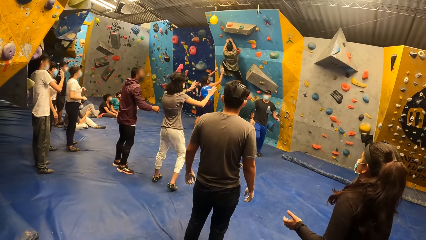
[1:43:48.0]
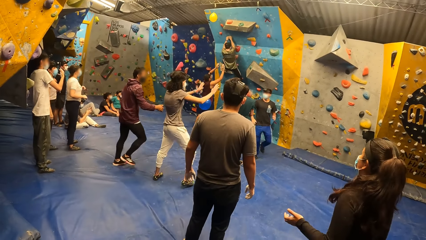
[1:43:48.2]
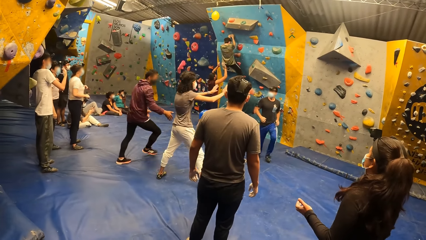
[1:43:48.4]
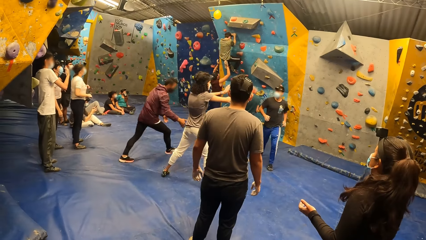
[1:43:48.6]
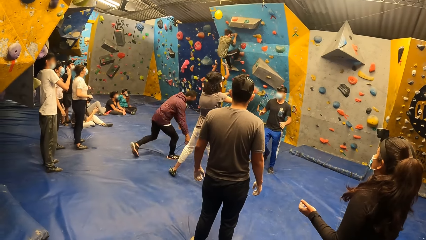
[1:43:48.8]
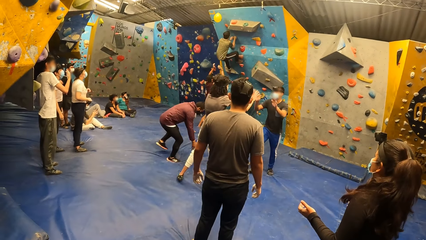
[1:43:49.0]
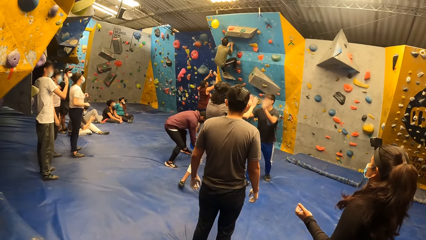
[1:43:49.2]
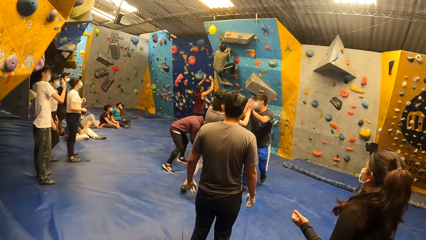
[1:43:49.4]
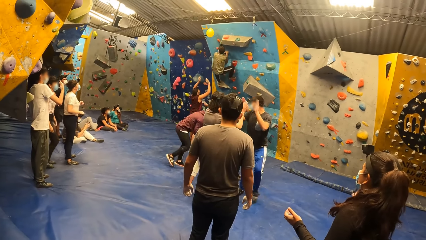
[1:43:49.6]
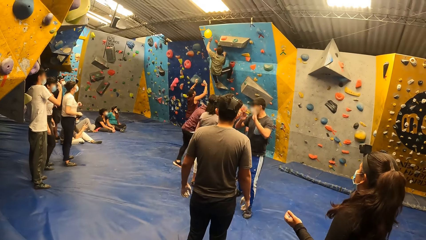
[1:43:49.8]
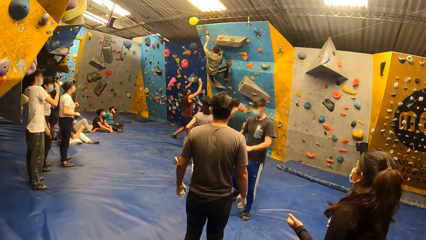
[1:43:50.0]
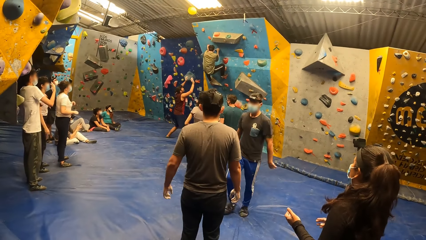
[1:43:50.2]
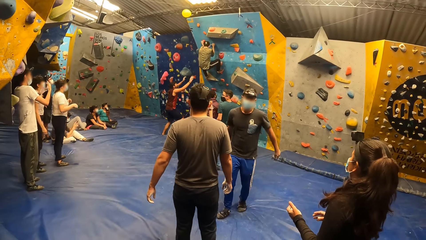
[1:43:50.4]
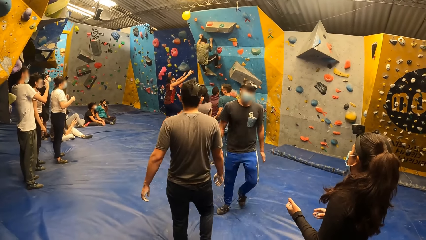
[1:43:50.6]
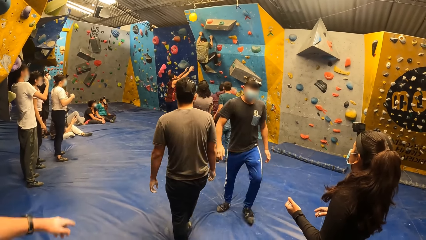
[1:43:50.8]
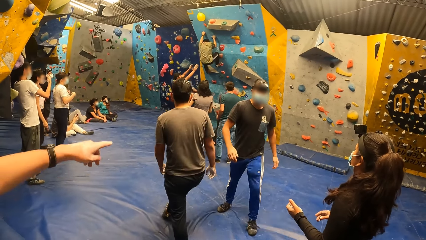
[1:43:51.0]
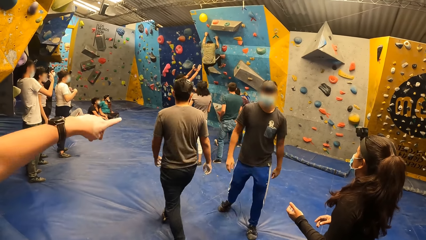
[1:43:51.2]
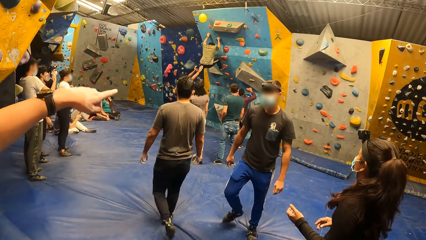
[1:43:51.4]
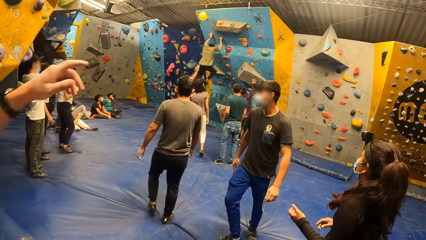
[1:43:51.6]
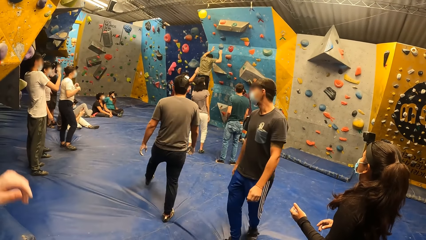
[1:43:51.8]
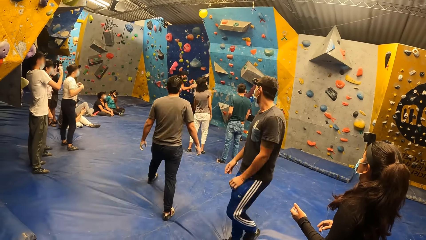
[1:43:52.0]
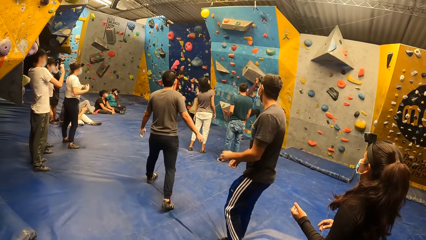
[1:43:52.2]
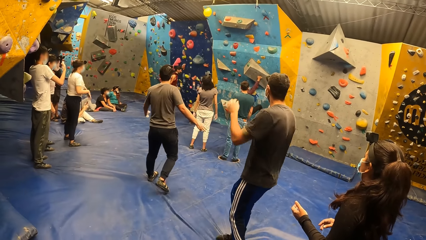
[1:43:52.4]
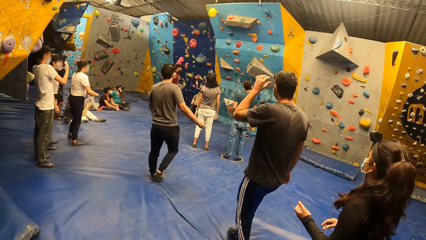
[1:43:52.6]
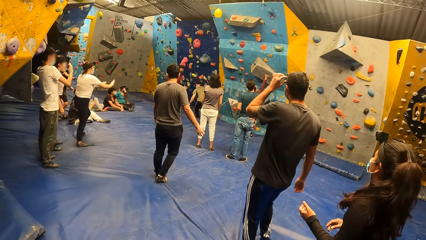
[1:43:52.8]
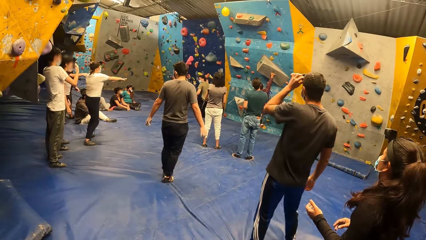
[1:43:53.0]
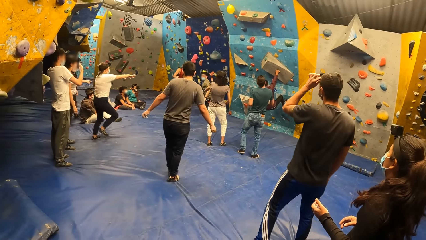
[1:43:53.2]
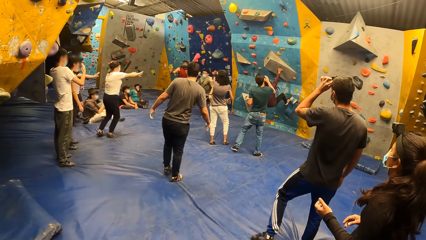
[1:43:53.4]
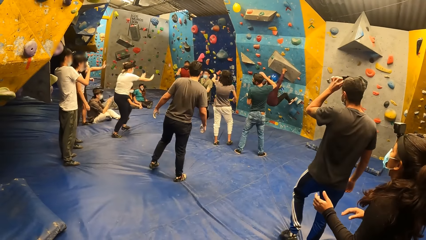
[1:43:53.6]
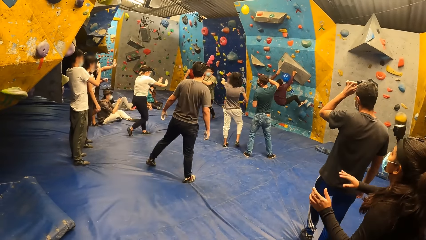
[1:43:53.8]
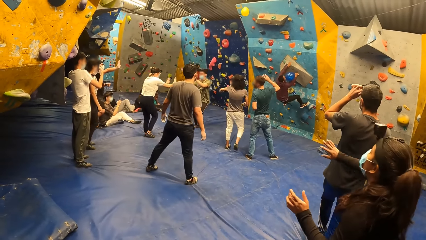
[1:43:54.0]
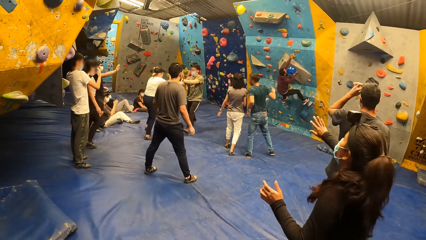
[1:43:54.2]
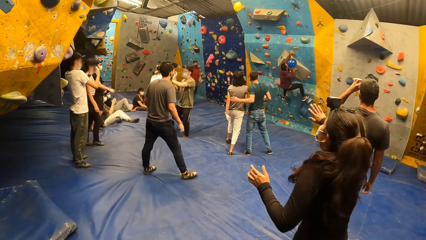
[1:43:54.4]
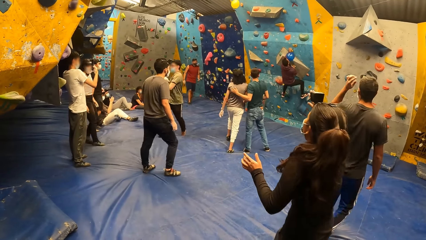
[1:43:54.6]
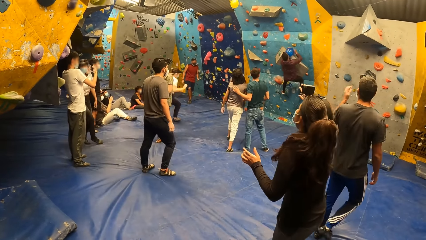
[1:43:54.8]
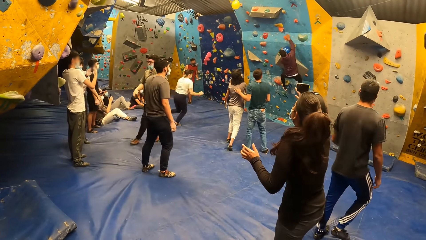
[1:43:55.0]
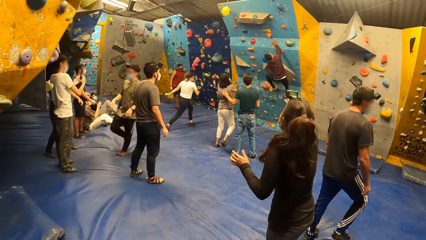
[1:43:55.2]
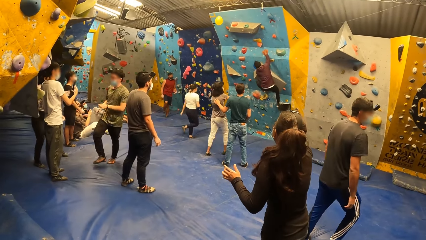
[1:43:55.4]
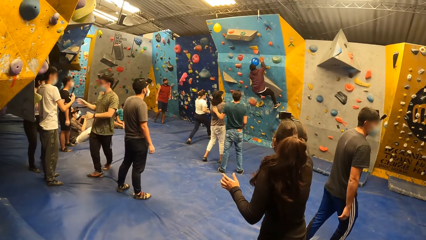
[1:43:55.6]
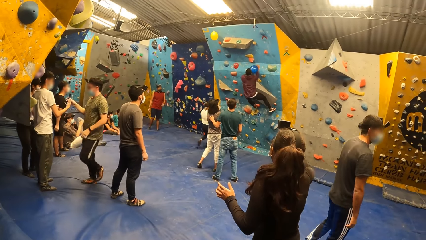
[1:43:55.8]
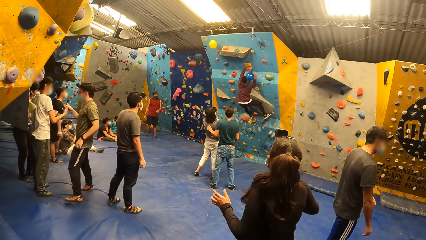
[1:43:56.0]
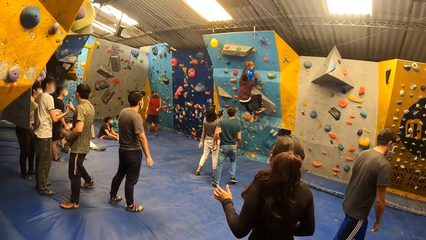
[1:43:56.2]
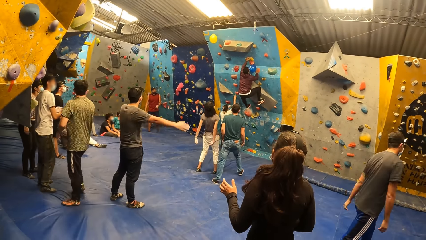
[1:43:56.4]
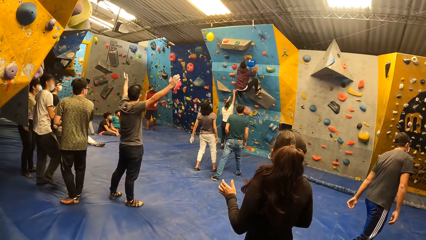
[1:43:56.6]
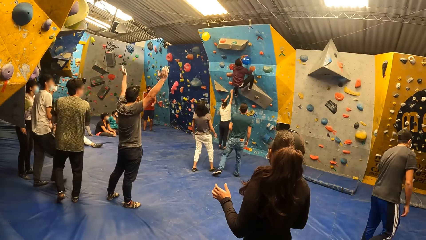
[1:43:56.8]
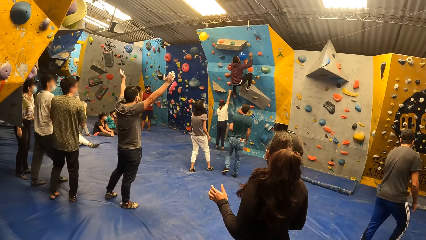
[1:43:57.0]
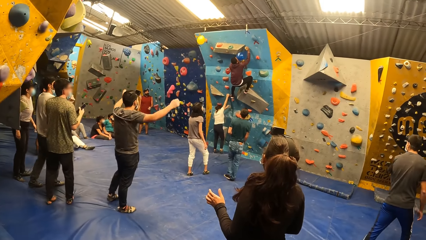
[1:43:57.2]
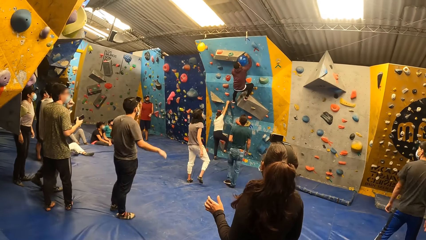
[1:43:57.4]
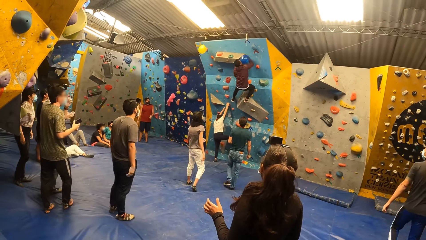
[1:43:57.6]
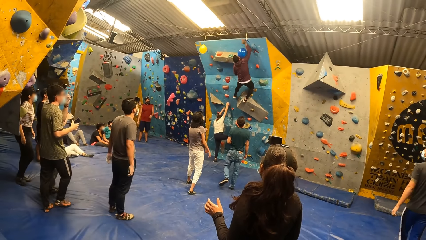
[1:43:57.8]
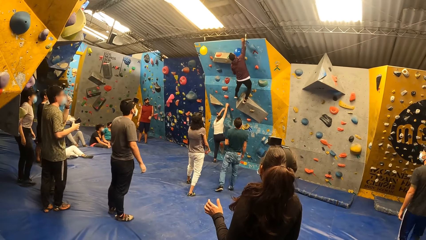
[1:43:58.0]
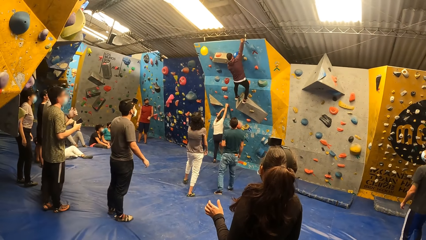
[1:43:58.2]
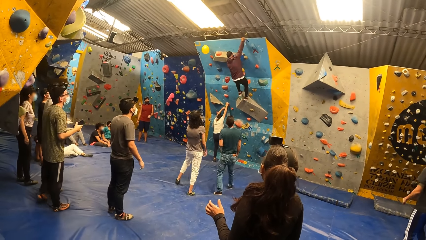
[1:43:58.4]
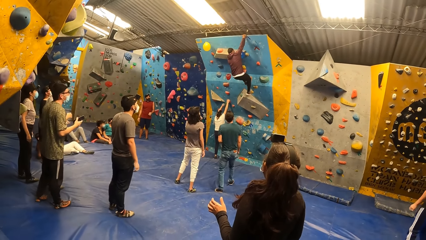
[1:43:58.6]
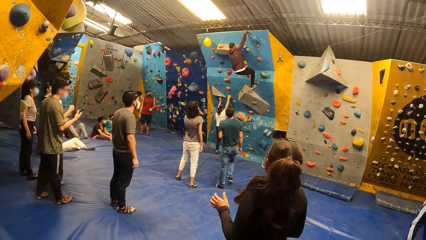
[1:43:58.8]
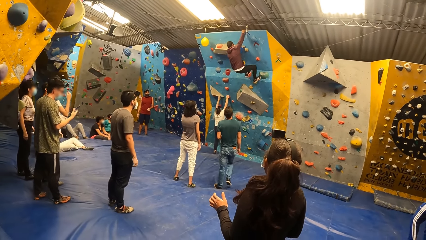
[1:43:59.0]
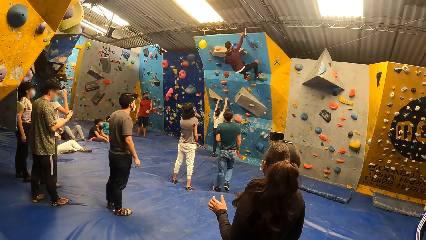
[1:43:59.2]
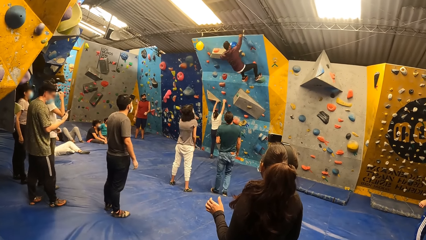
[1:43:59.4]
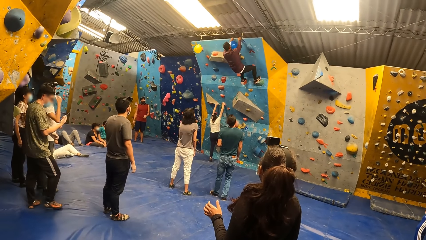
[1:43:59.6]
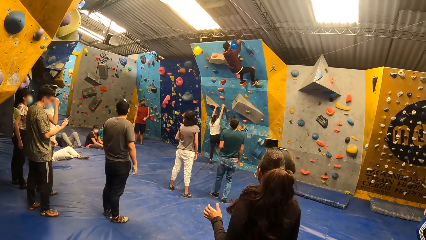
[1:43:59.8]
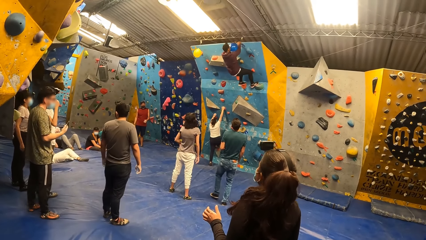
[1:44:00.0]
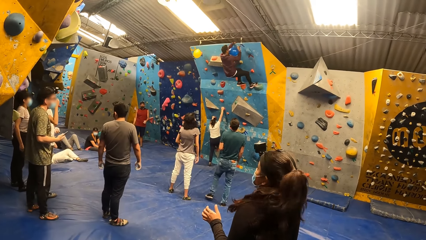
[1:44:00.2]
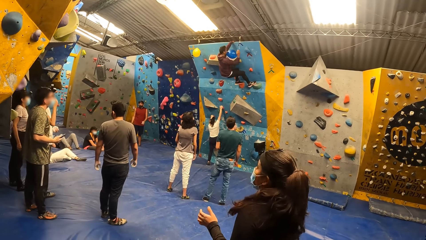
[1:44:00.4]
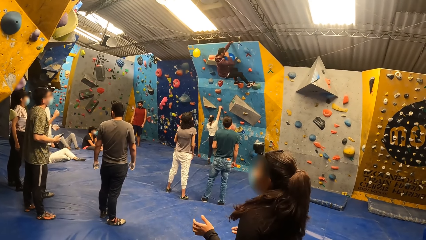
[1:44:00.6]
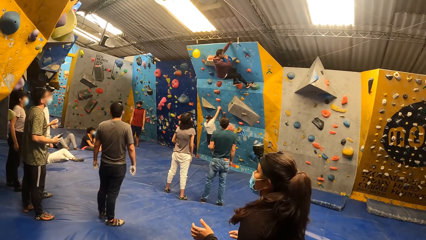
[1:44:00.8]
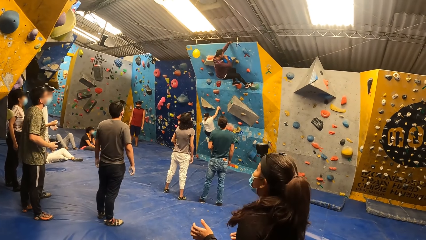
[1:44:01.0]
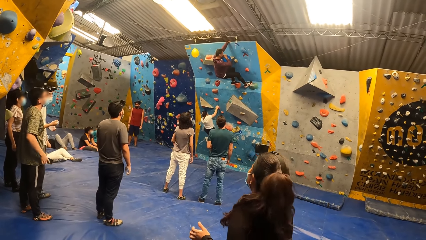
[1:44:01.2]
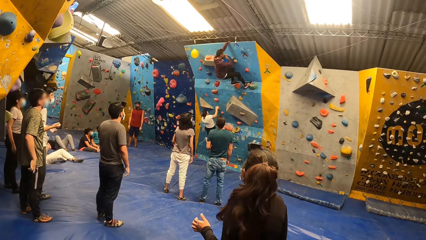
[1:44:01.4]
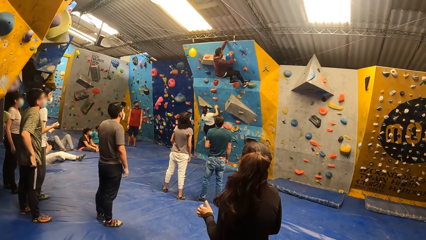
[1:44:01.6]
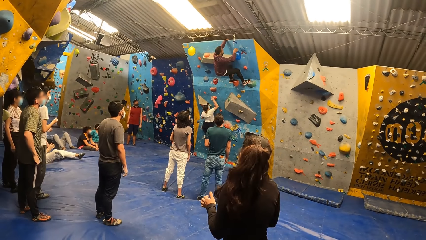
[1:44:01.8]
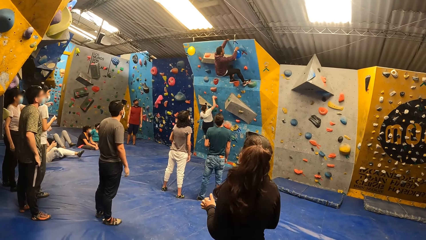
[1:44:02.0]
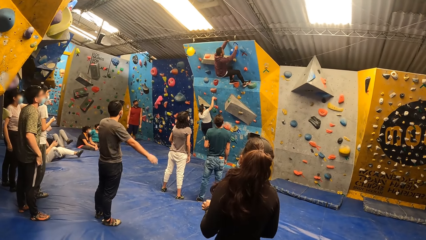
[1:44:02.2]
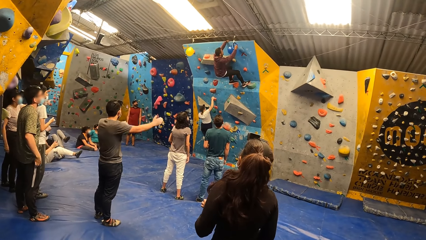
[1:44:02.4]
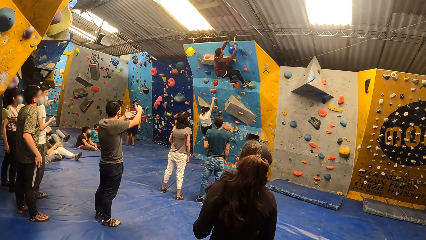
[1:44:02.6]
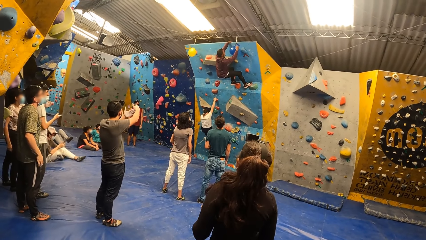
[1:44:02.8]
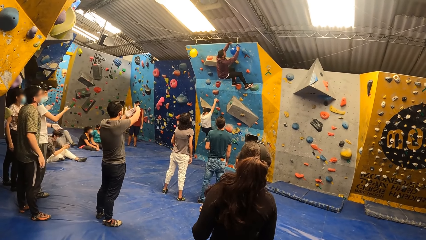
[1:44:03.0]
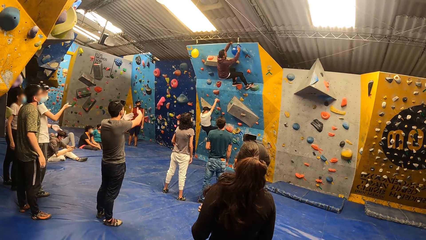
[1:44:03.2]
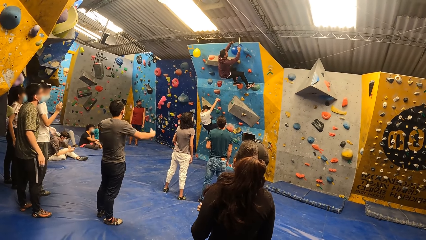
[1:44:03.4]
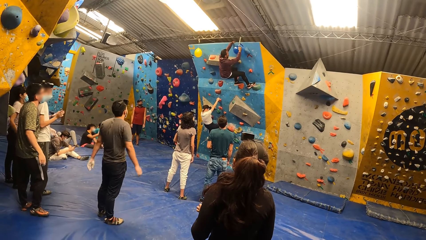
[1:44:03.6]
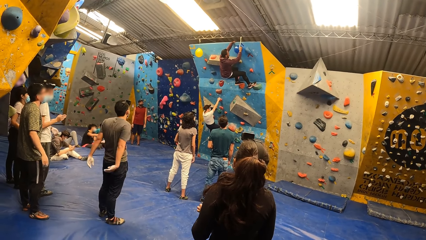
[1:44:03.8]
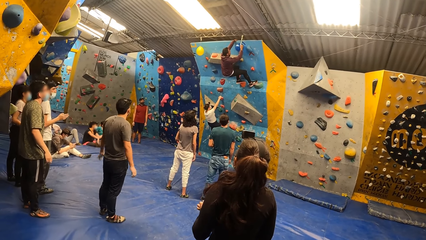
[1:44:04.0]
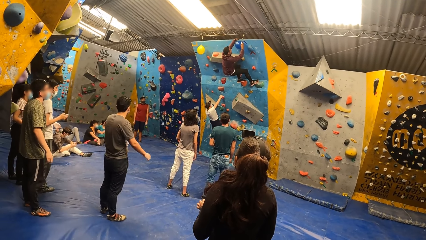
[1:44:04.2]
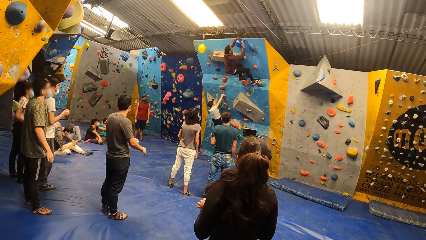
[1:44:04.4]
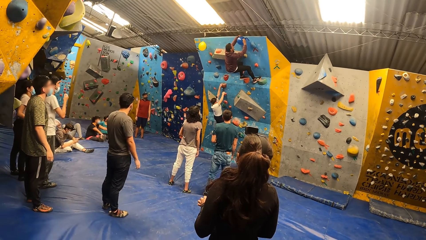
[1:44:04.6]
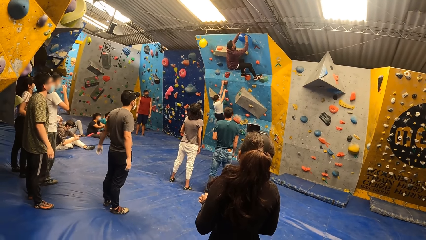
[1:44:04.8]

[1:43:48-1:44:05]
A person drops on the floor. Another person shakes the first person's hand. Another person hits a balloon. A man interacts with the camera wearer. Another person communicates. Another man climbs the bouldering wall with both hands and feet. A third man touches a woman's back with his left hand. The person who communicates interacts. Another person runs to the wall and climbs the wall. The man who climbs the bouldering wall hangs a balloon on the ceiling.
